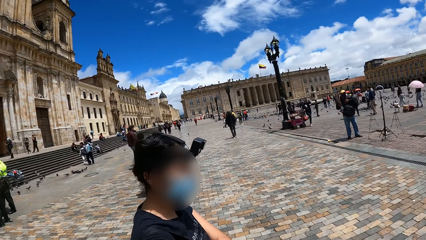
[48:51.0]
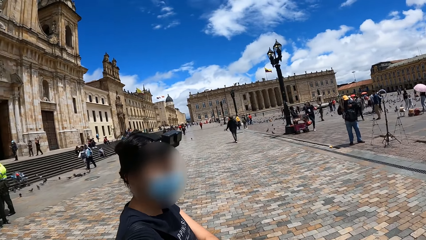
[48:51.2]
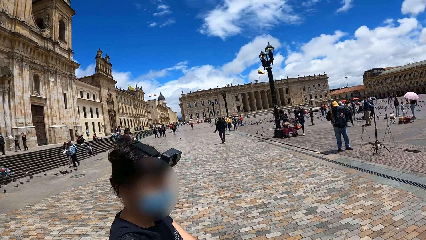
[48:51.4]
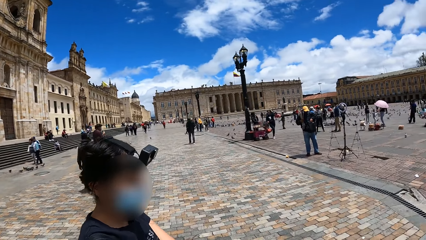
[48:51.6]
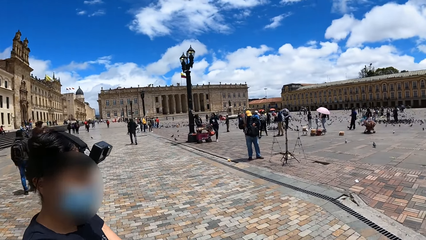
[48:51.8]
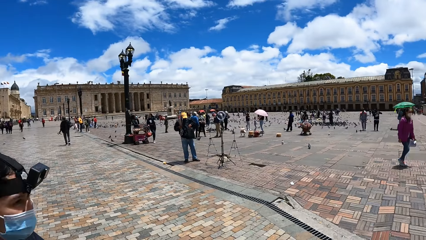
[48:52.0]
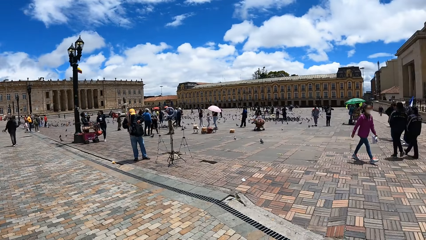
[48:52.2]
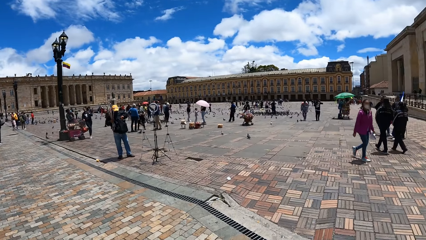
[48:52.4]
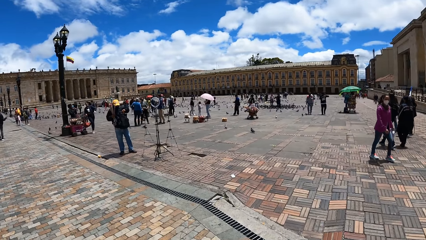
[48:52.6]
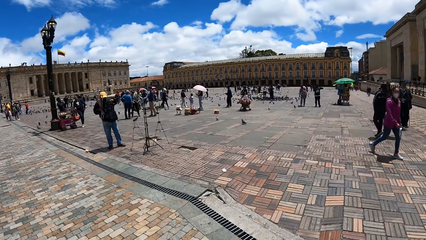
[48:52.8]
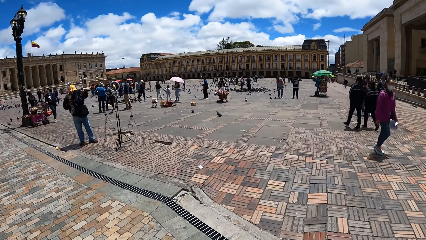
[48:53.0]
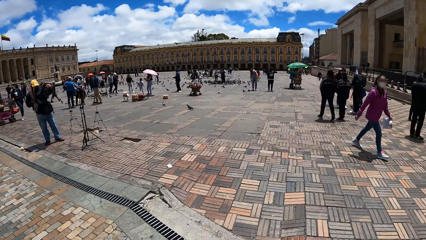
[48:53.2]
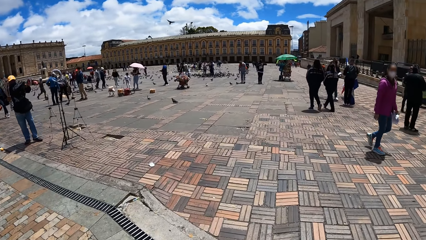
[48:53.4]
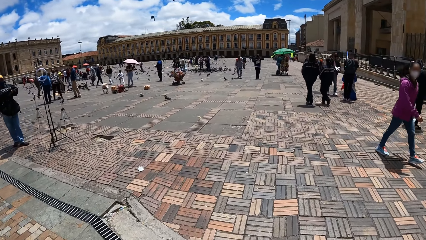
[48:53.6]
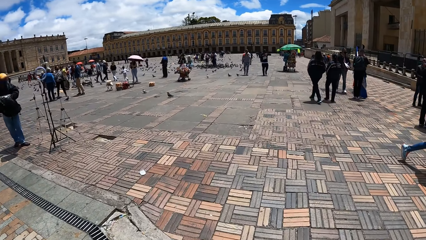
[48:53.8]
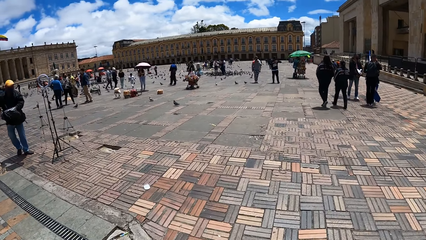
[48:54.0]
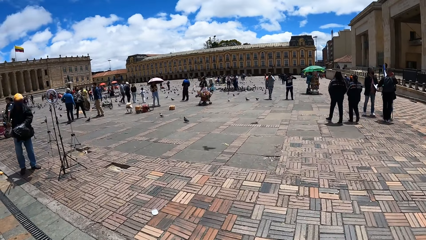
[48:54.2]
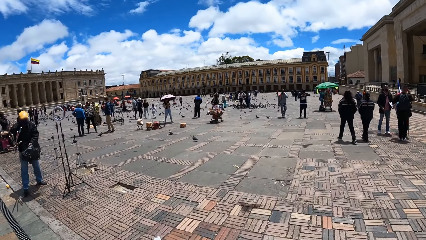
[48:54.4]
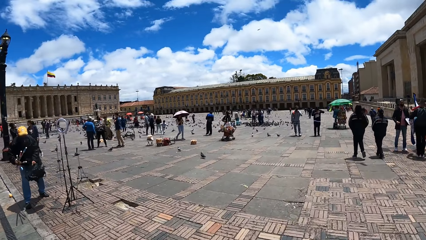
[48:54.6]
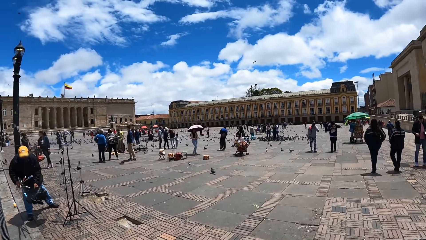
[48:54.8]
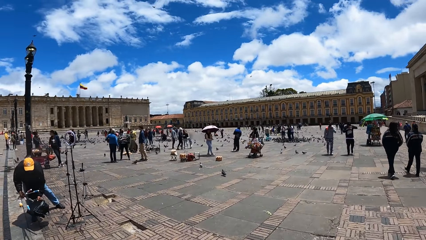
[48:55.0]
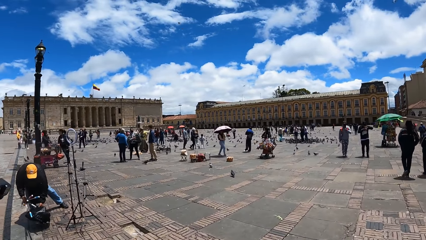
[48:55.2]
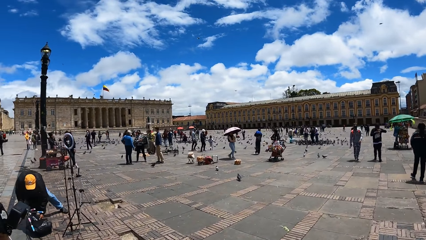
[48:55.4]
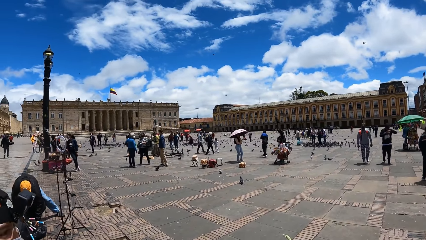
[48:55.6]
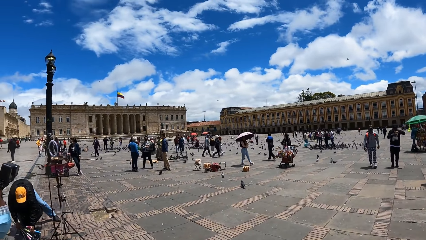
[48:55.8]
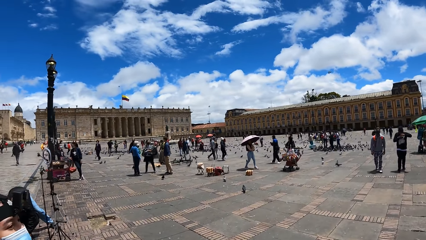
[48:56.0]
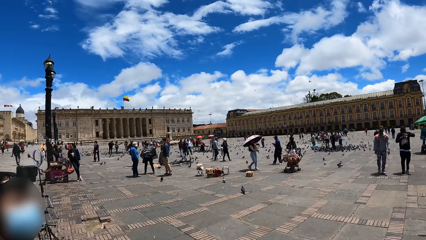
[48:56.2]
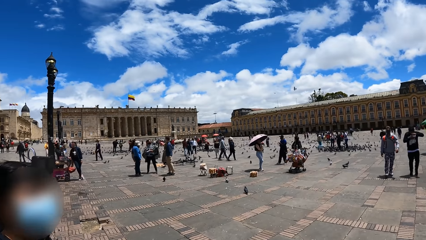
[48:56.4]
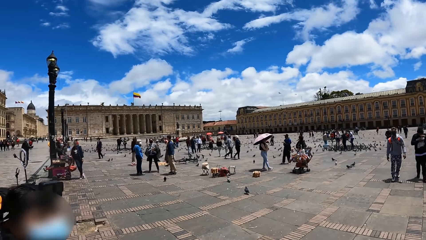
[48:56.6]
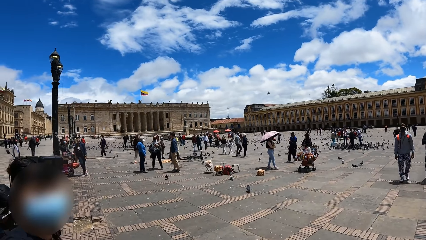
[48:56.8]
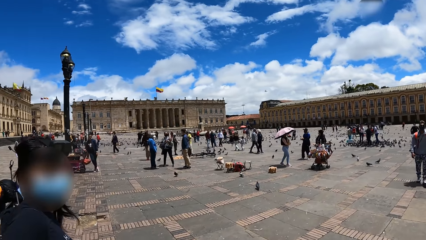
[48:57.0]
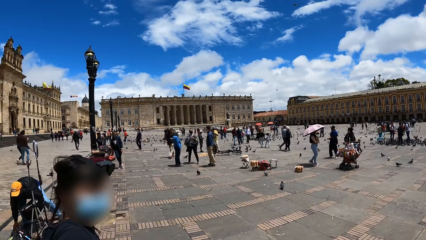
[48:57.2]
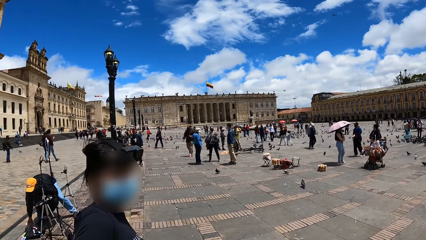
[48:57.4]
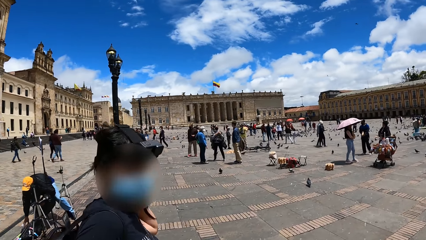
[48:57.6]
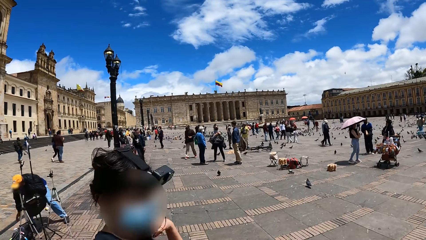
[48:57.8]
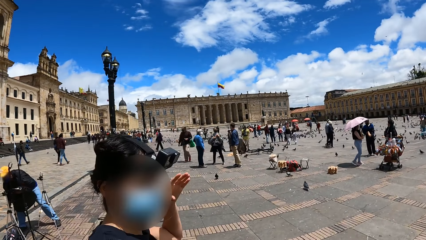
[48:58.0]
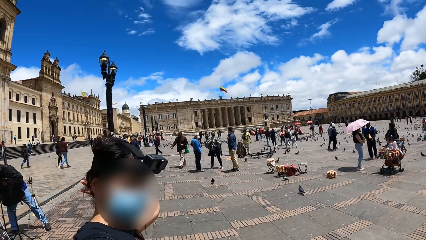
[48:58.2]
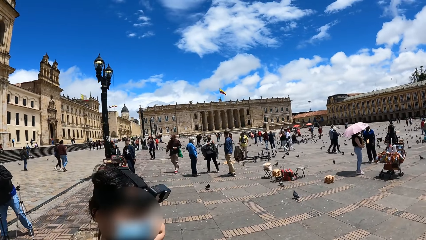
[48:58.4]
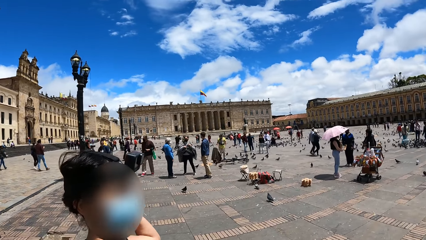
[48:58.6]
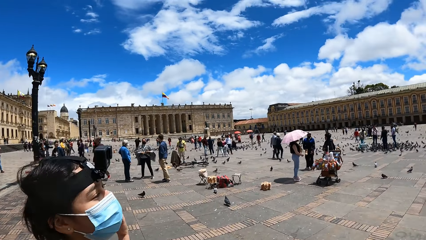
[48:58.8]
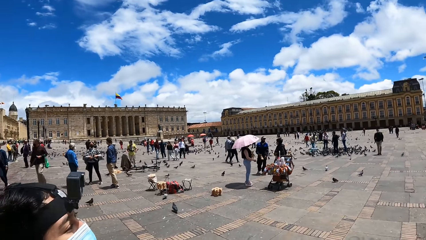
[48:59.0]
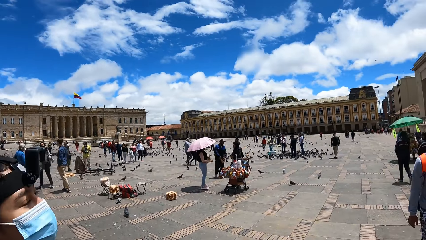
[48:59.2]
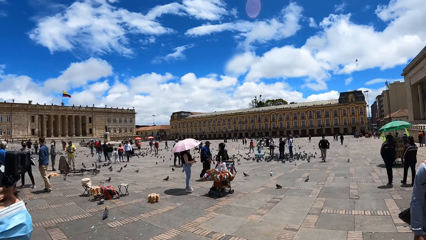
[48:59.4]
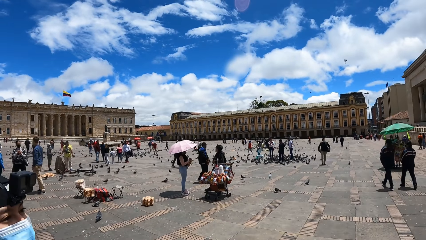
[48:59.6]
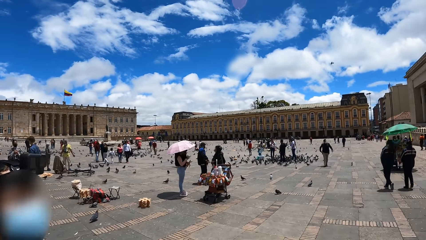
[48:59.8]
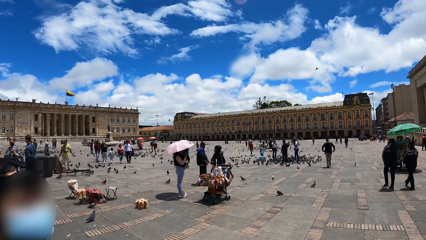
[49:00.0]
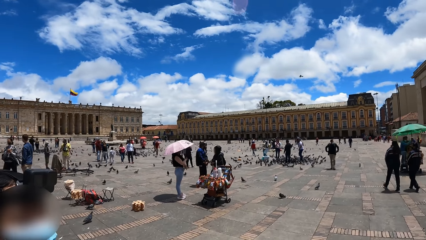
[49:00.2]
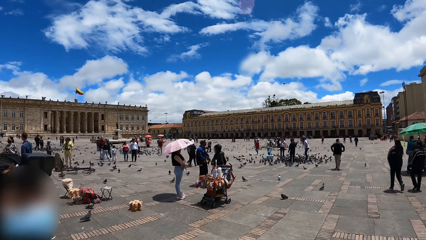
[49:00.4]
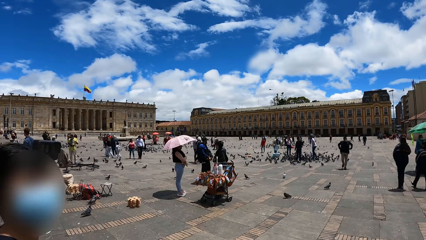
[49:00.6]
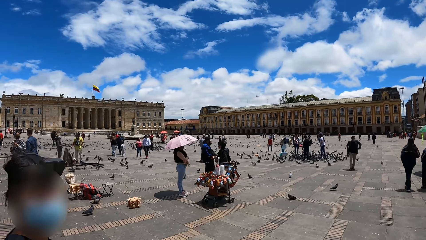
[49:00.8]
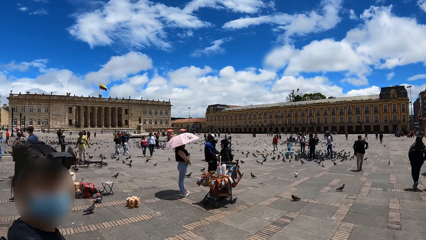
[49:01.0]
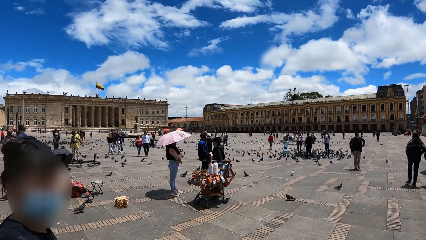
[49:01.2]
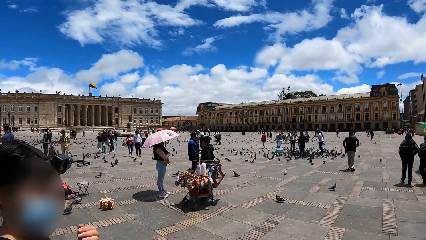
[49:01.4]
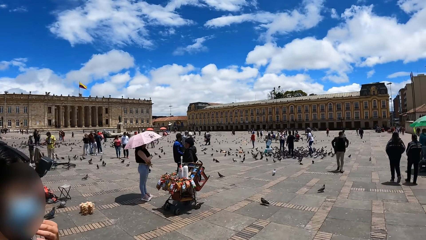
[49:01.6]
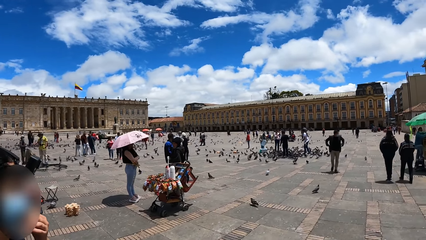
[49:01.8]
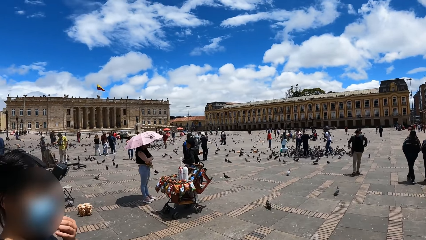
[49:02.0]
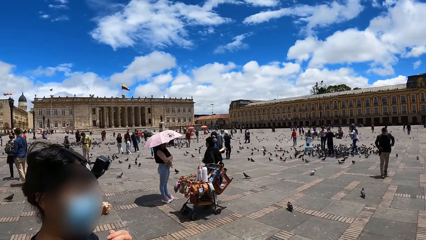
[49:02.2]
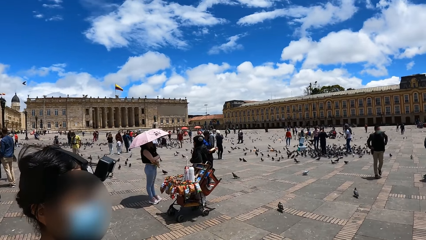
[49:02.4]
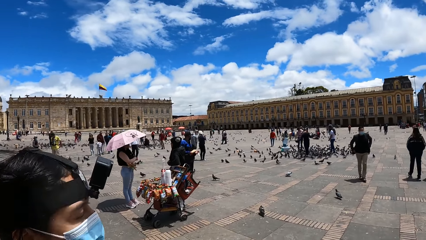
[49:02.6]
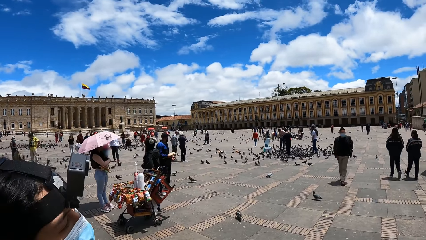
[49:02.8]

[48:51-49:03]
A woman talks to the camera wearer. The woman brushes her hair with her left hand.

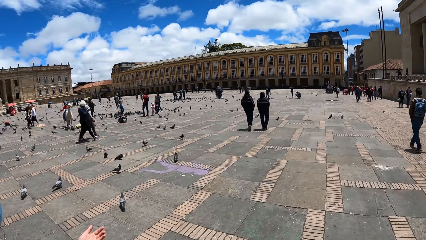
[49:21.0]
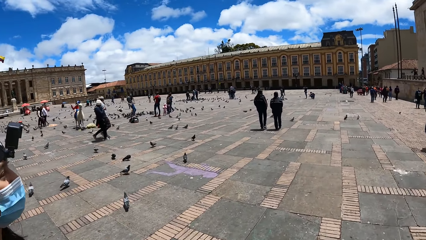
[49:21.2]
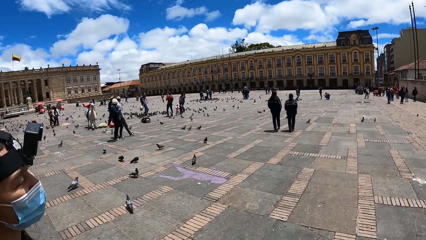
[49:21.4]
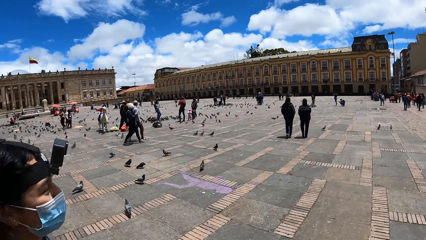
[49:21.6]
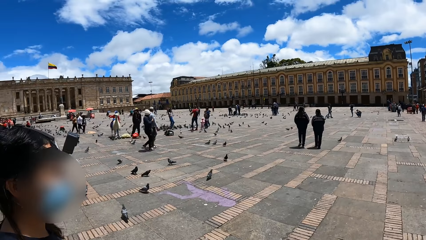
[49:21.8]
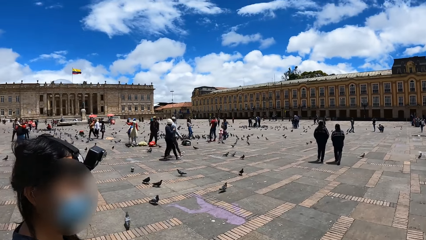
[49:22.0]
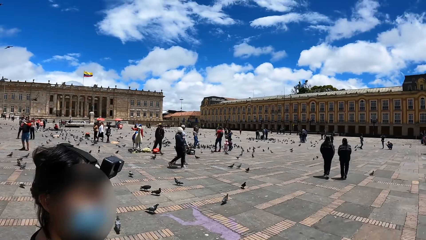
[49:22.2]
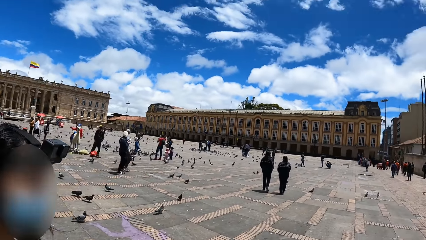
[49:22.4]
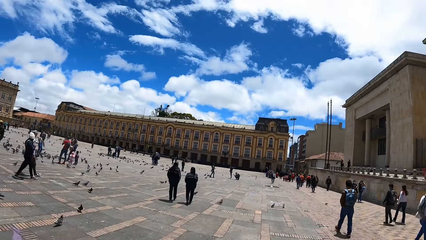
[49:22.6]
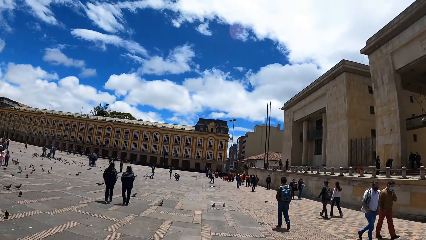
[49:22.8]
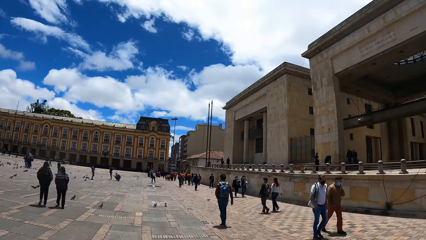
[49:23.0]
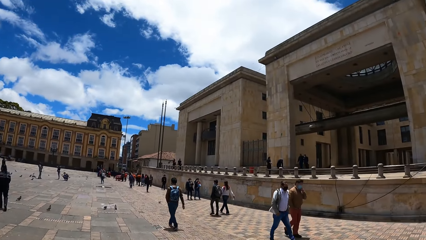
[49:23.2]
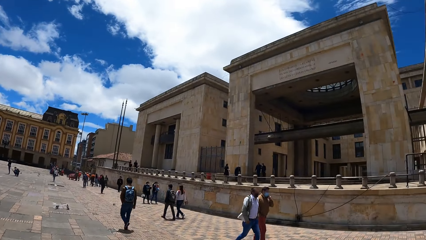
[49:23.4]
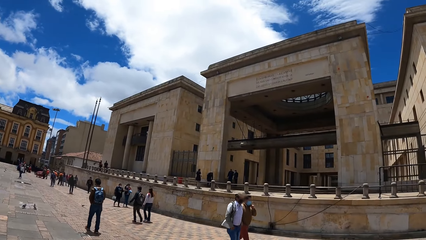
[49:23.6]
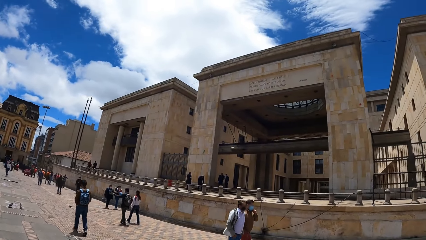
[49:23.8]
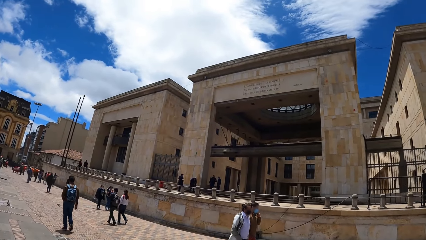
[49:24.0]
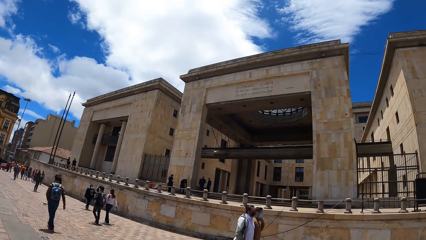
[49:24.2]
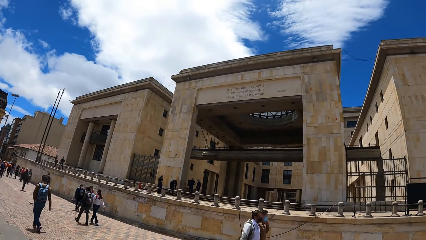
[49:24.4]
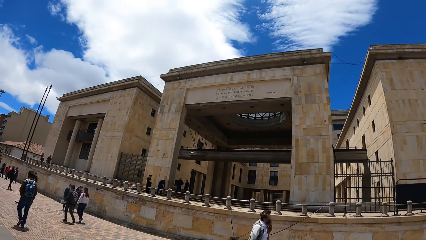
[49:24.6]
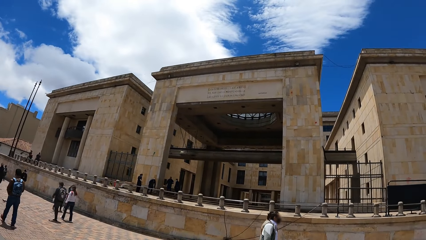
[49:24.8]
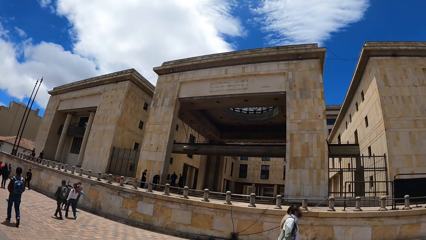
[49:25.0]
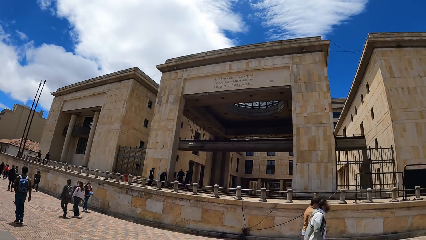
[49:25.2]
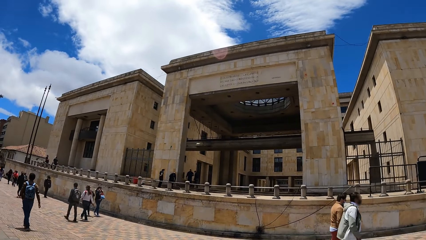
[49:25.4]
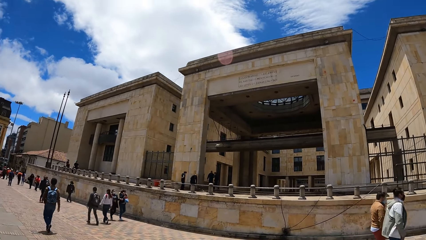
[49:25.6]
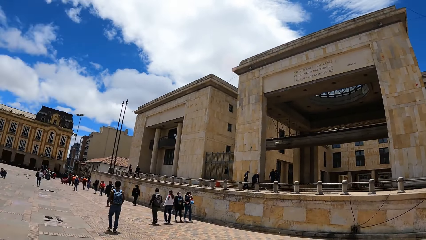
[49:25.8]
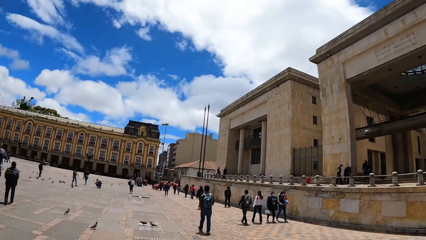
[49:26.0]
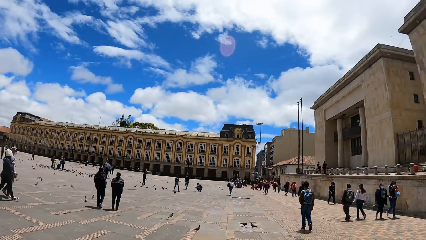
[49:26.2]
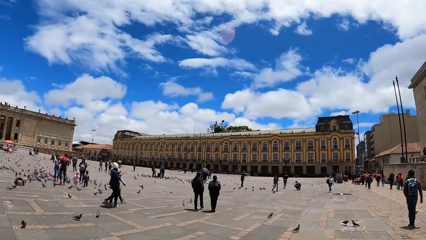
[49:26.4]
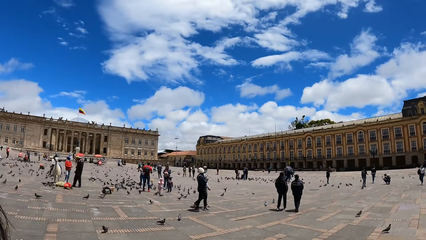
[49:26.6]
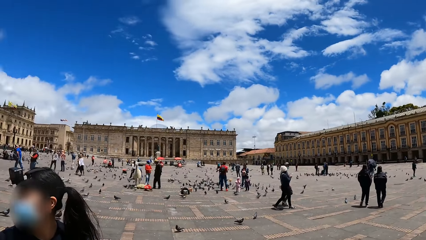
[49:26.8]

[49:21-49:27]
The camera wearer looks around.
